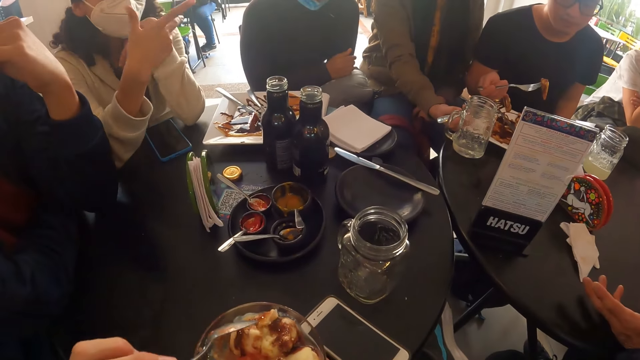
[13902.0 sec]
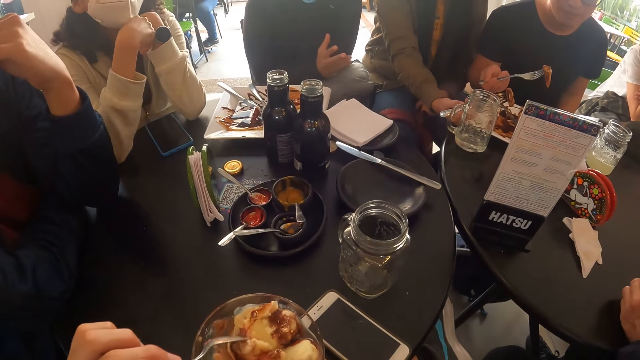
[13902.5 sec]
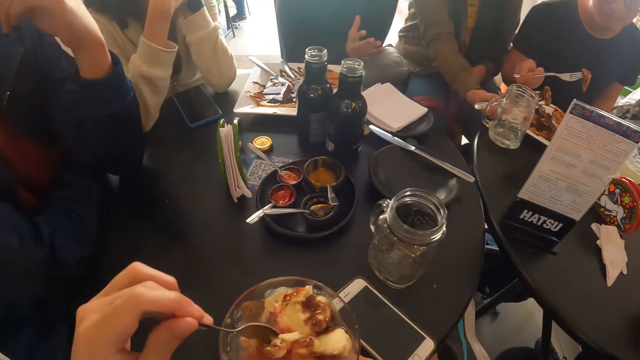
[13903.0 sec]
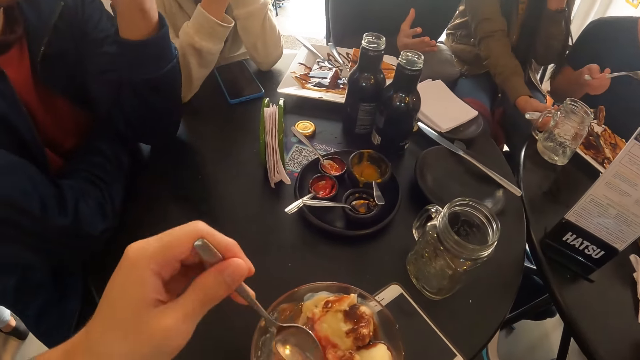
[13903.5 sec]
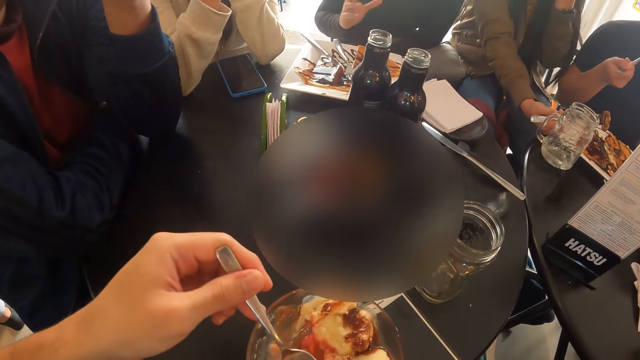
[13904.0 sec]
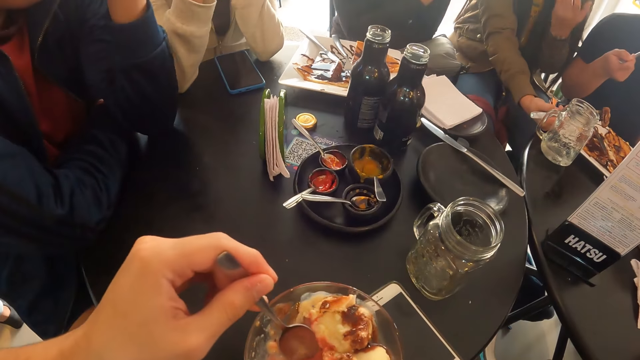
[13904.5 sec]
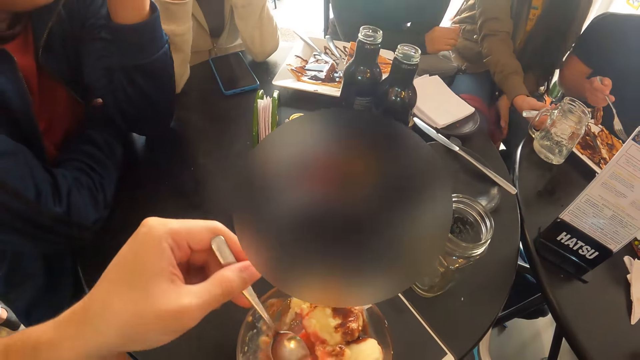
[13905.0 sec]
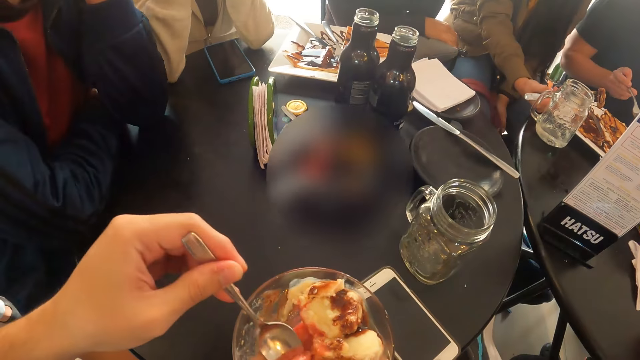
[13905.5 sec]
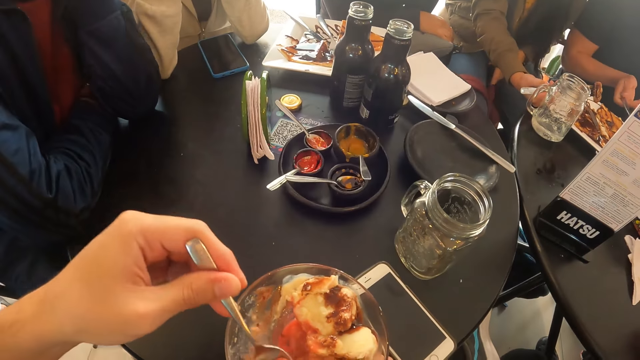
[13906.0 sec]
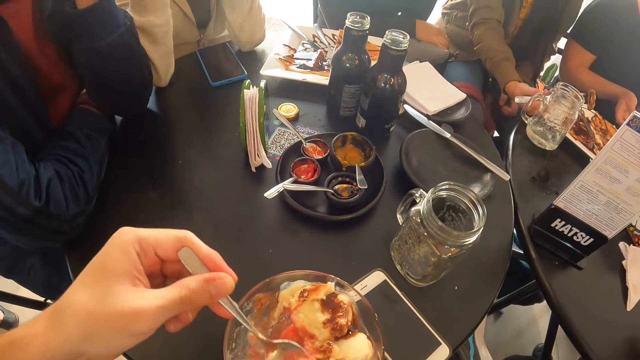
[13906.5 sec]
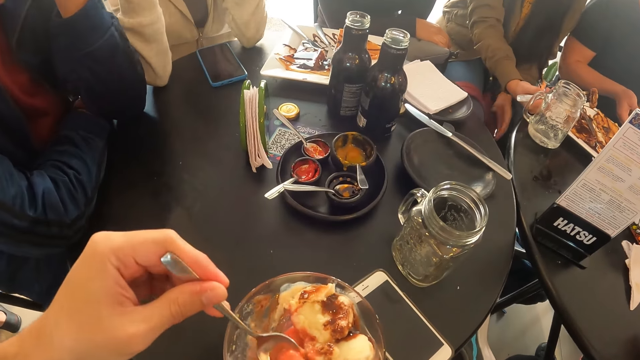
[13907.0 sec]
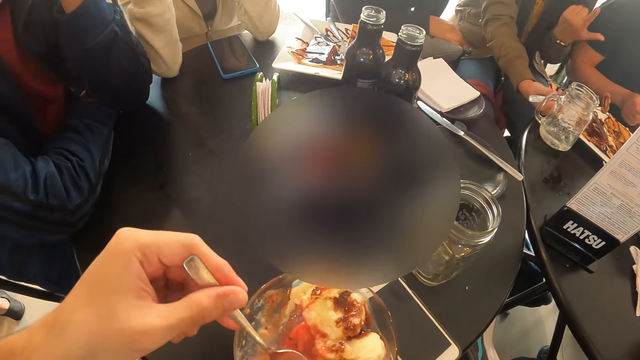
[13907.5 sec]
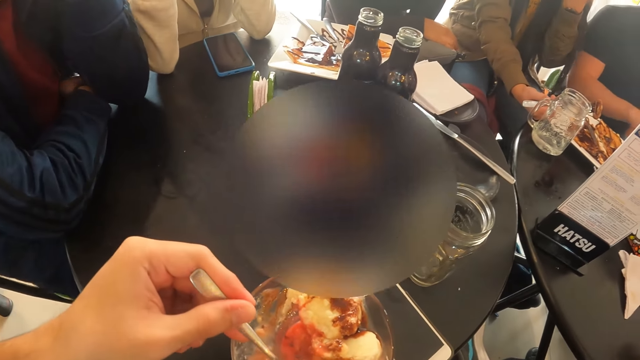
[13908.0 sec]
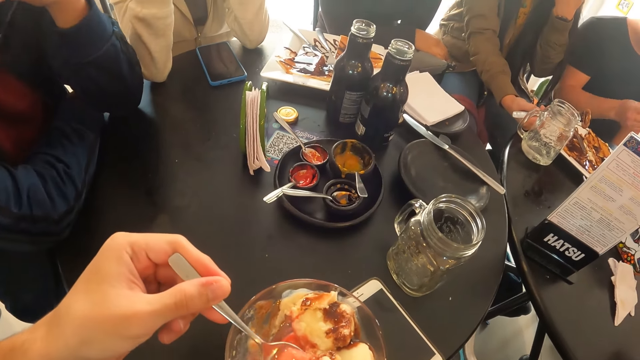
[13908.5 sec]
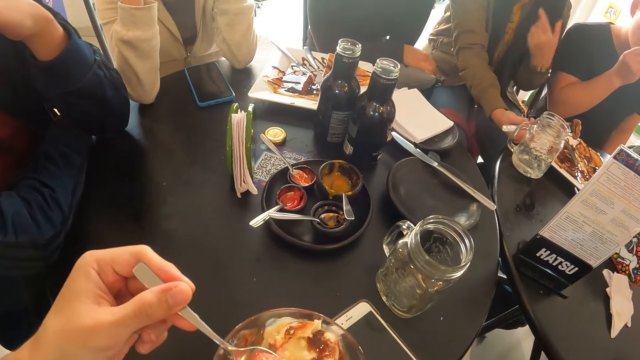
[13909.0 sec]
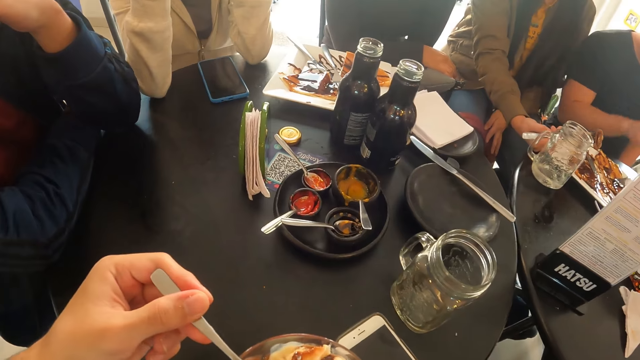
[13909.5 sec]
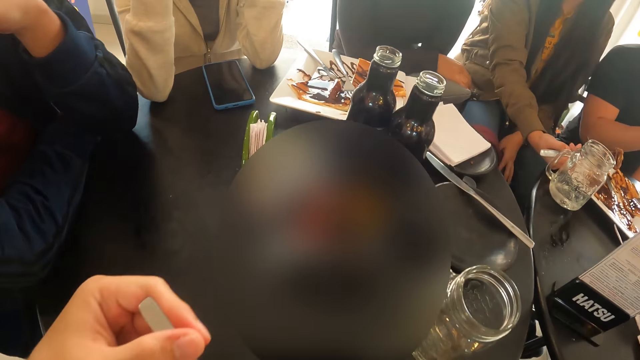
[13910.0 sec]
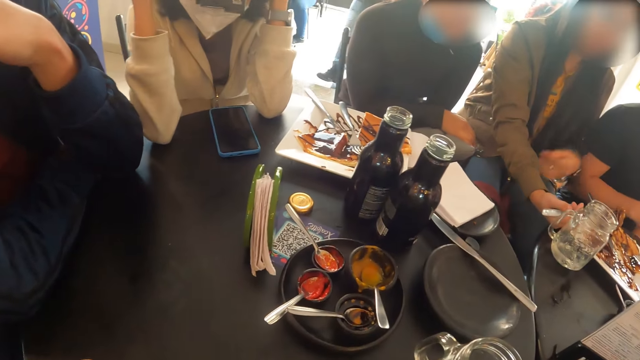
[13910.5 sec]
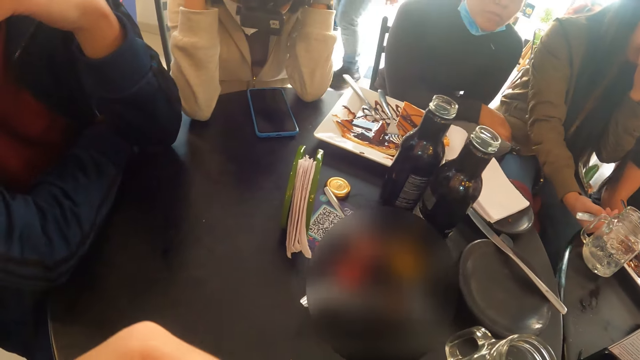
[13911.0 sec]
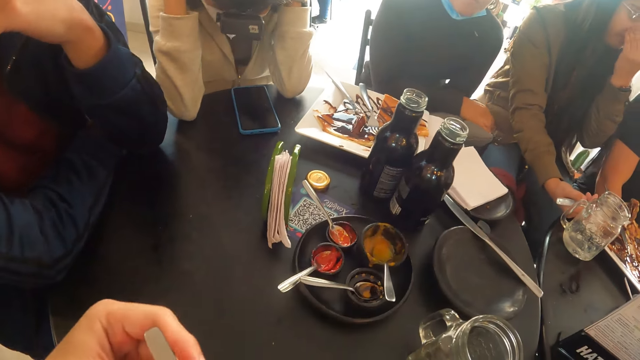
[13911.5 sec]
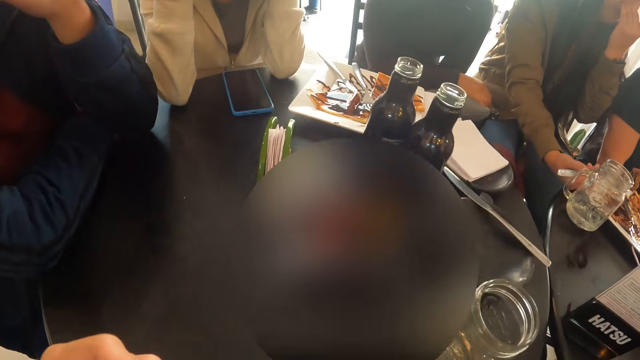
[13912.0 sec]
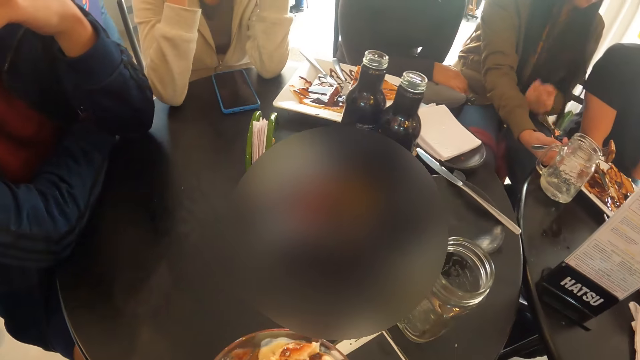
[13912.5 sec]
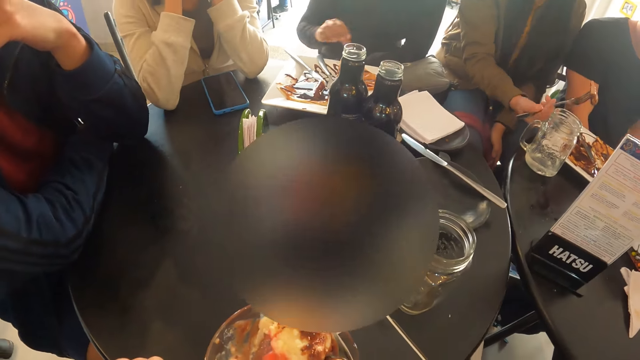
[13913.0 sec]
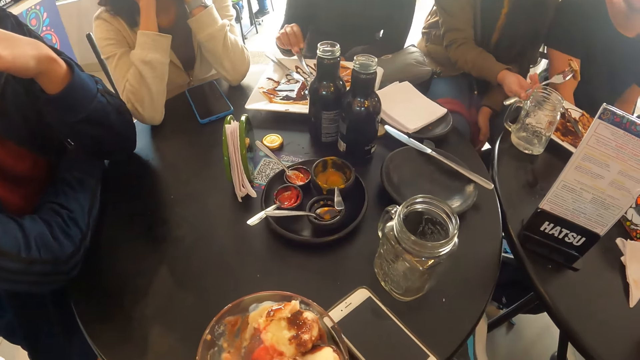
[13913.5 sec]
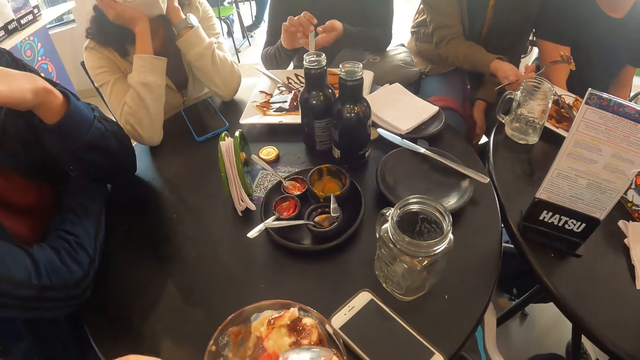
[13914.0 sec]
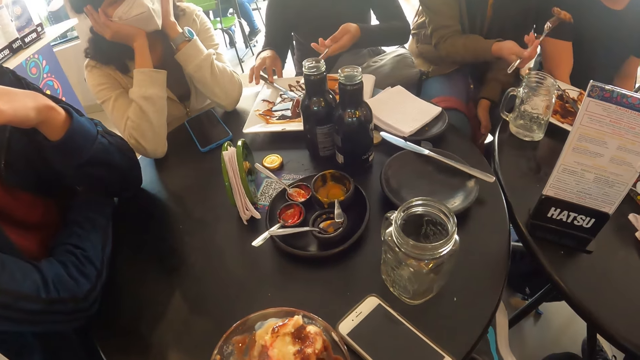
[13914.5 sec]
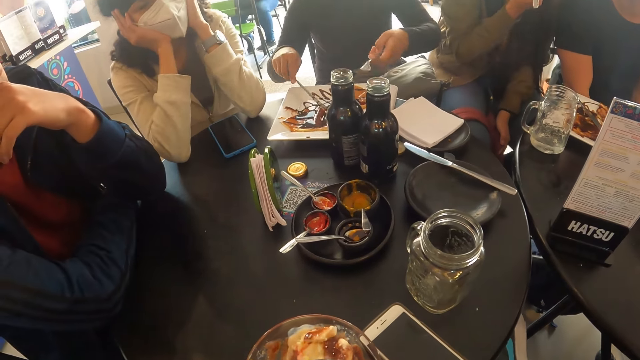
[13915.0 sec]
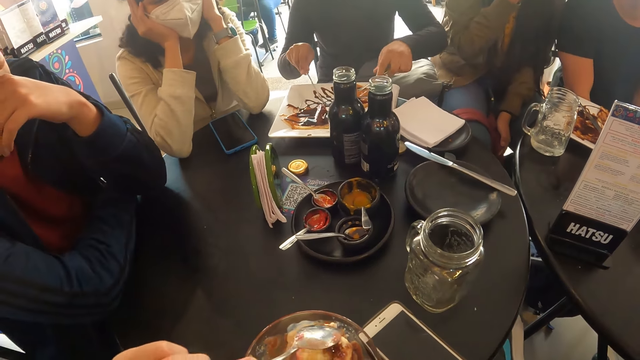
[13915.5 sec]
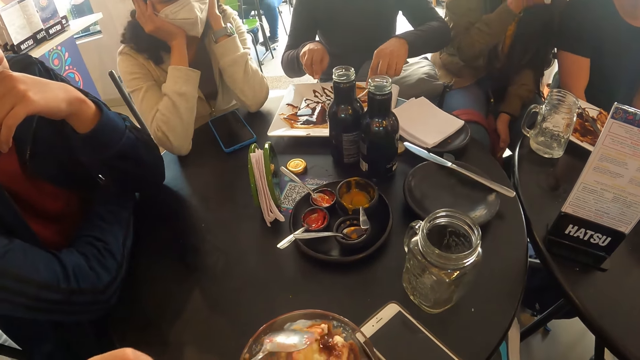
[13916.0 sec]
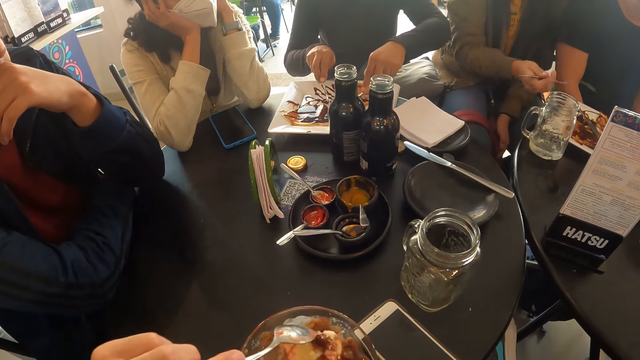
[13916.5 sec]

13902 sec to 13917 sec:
The camera wearer scoops something with a spoon. They put something into the mouth. They gather food with the spoon.

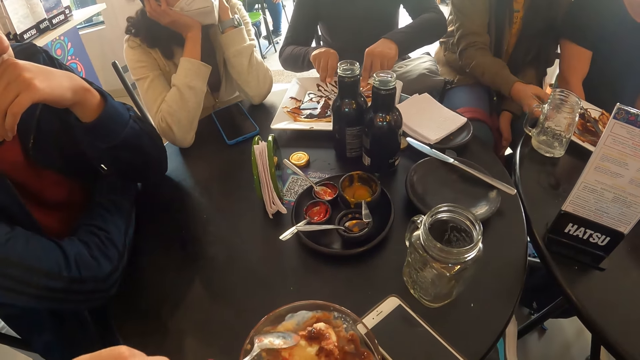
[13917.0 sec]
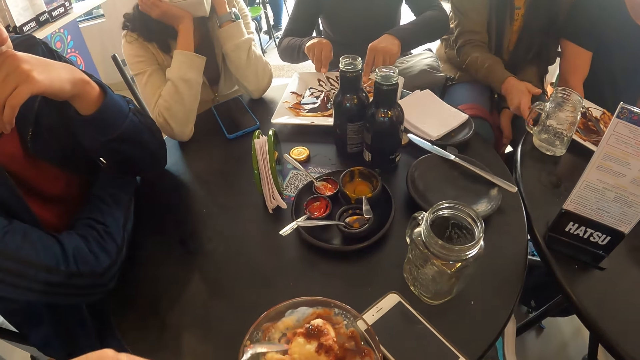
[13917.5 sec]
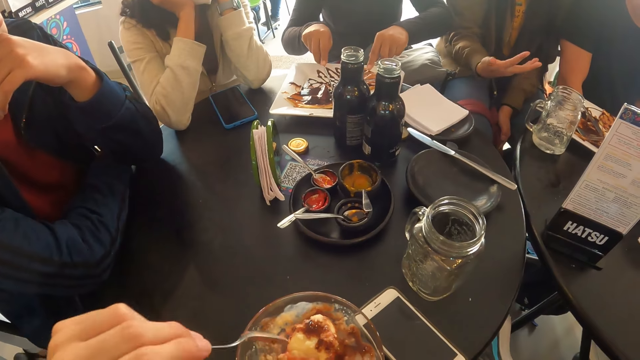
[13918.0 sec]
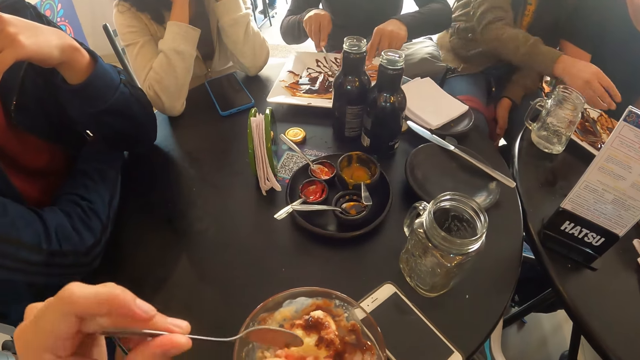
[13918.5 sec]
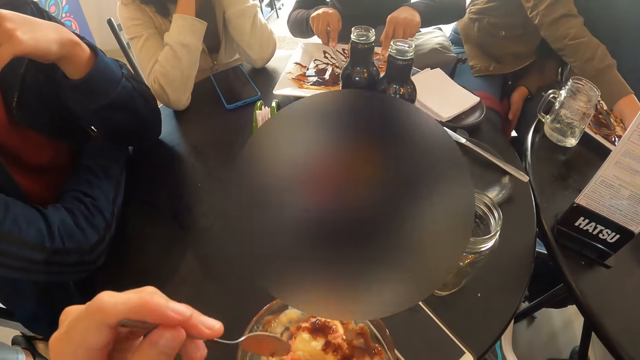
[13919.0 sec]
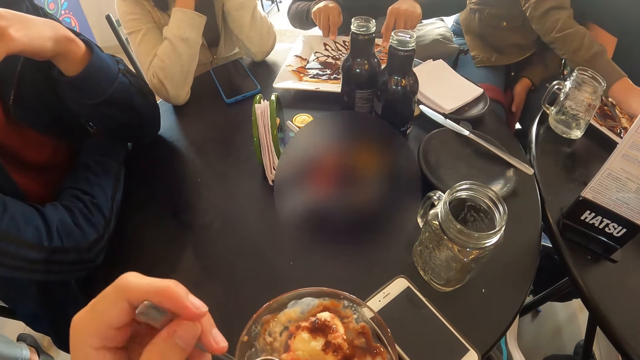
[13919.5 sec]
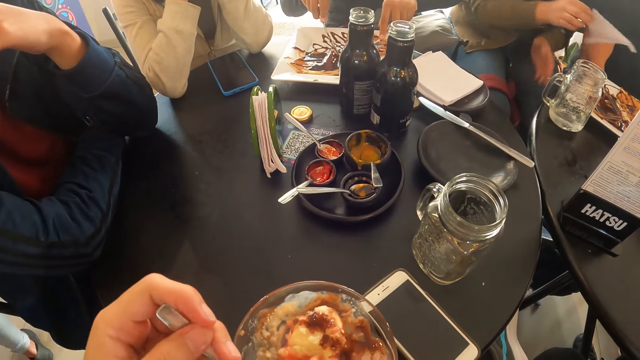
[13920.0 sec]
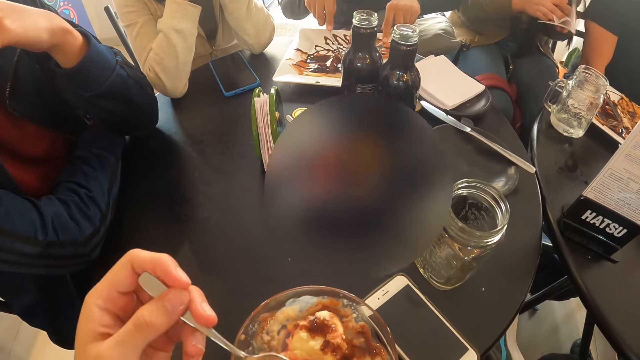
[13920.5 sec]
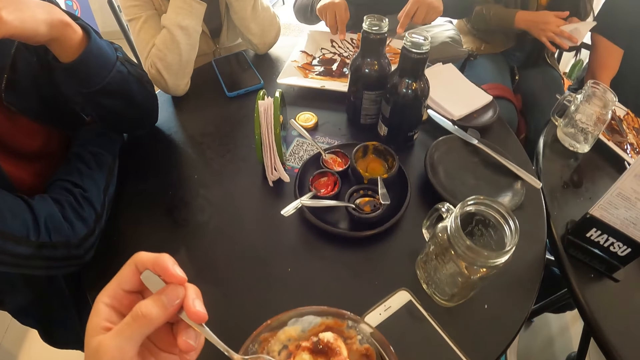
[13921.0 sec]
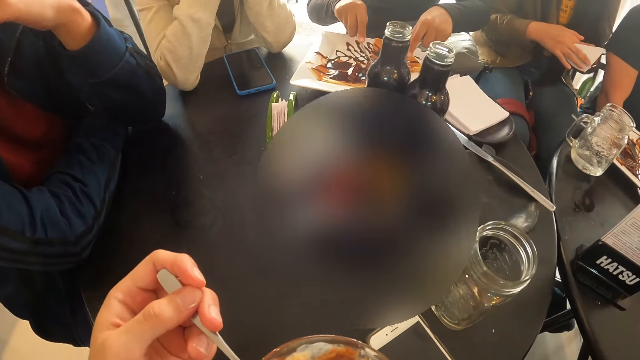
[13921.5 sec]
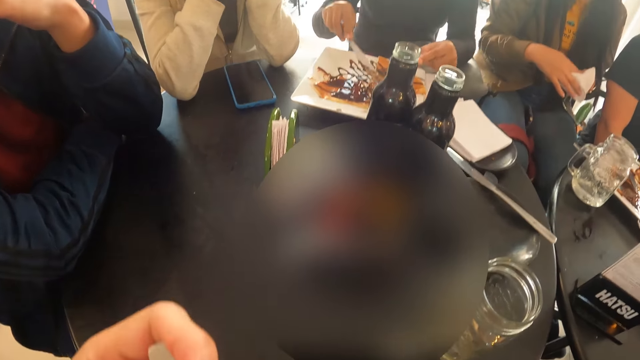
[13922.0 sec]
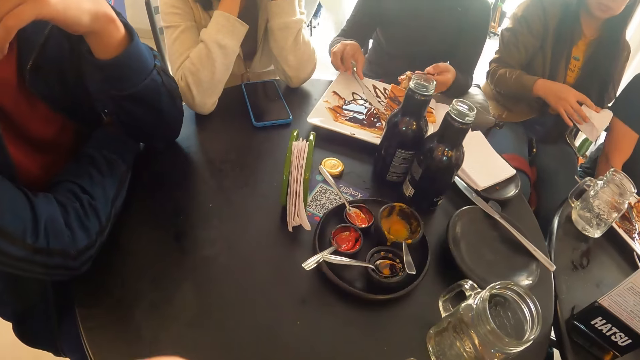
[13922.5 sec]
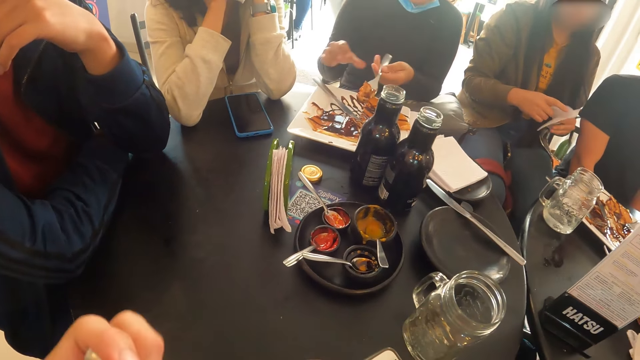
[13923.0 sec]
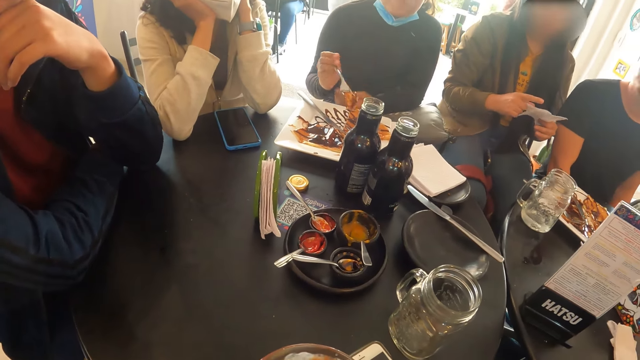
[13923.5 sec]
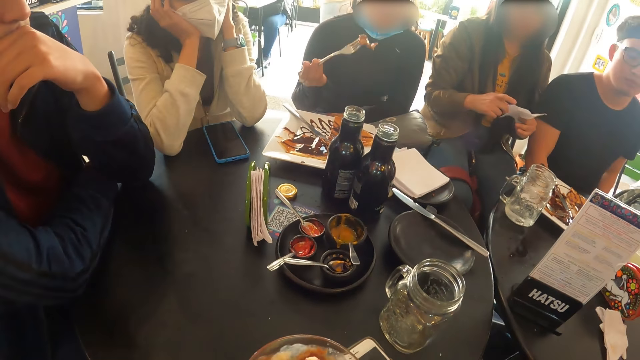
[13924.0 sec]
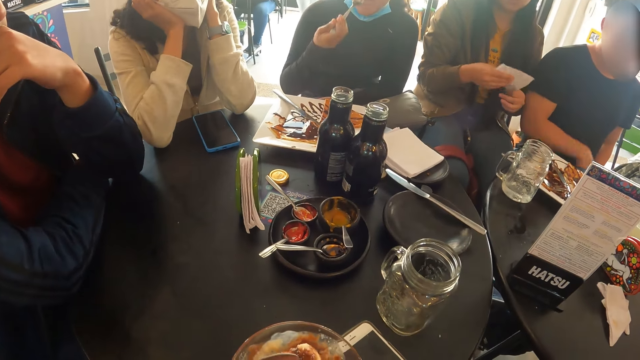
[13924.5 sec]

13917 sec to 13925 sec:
The camera wearer scoops something with a spoon. They put something into the mouth.
